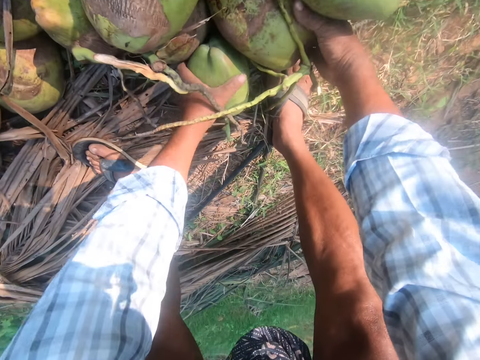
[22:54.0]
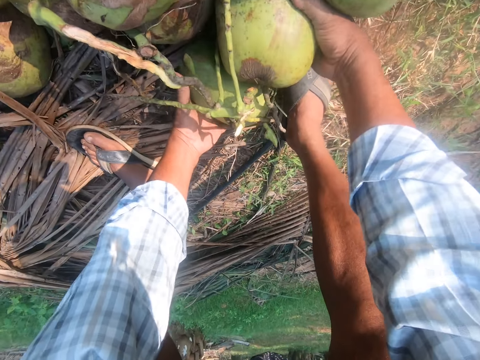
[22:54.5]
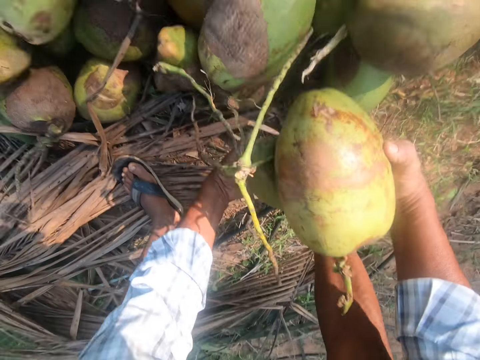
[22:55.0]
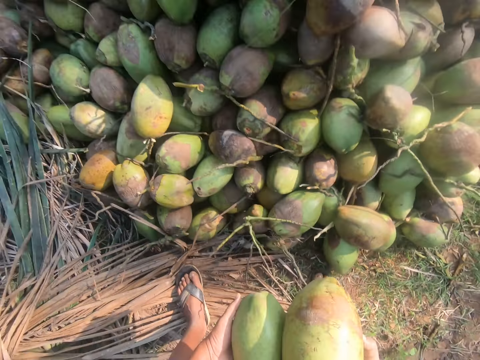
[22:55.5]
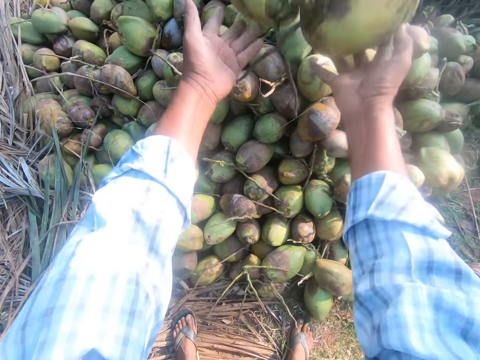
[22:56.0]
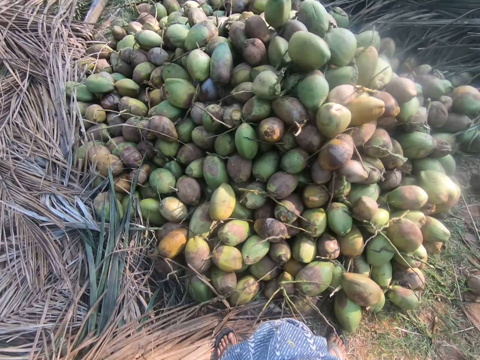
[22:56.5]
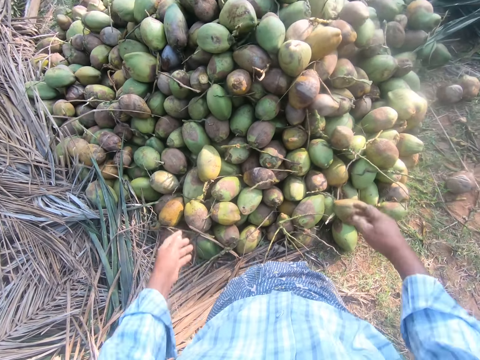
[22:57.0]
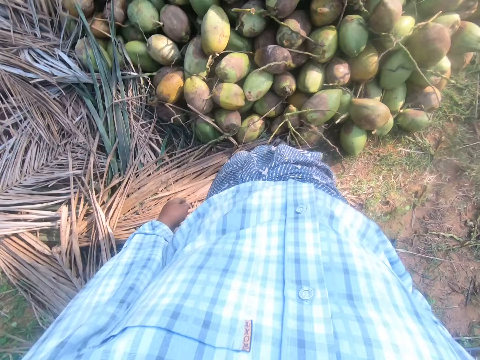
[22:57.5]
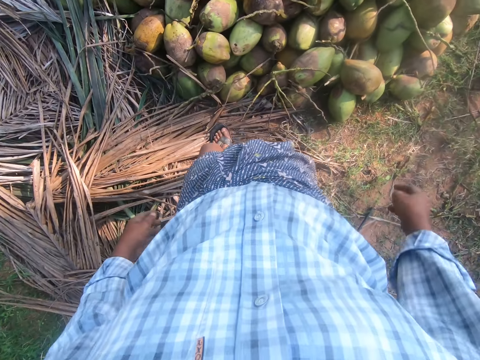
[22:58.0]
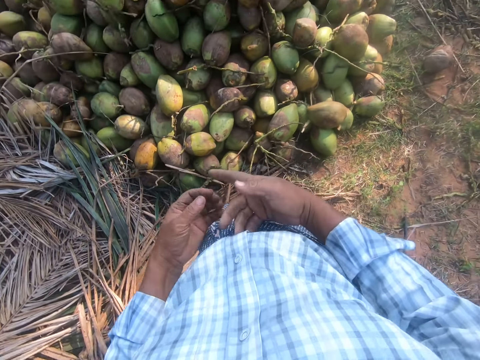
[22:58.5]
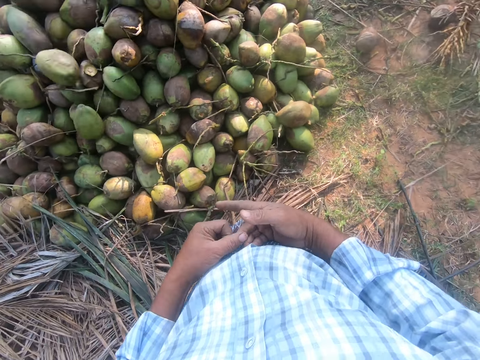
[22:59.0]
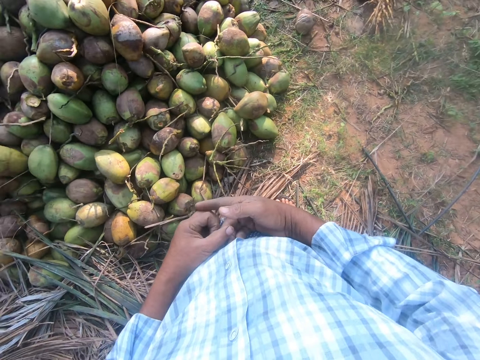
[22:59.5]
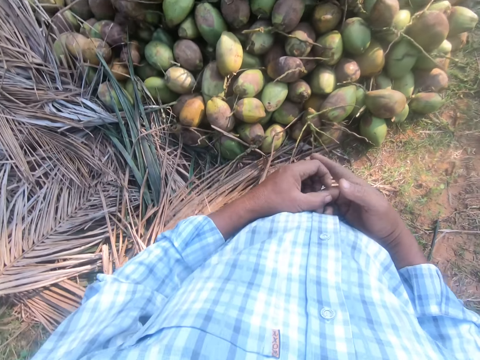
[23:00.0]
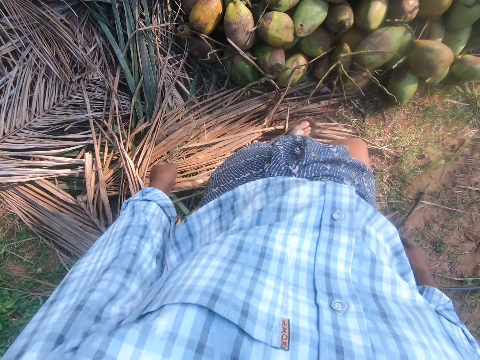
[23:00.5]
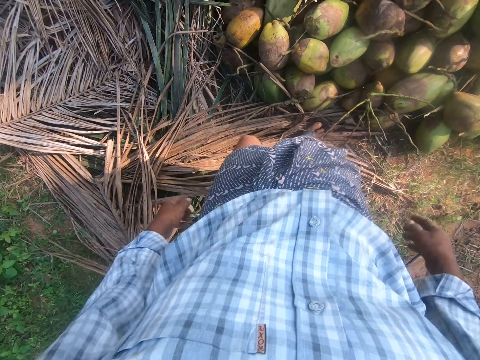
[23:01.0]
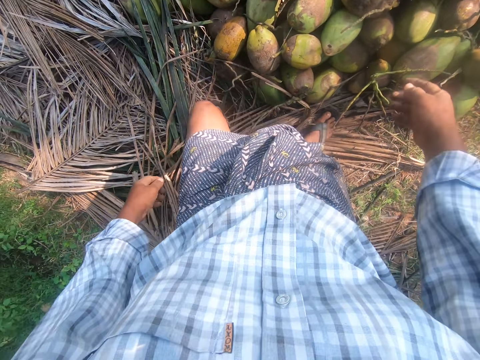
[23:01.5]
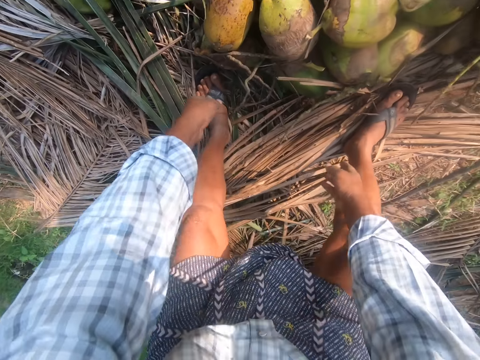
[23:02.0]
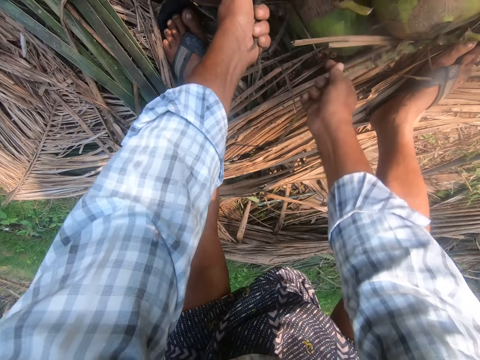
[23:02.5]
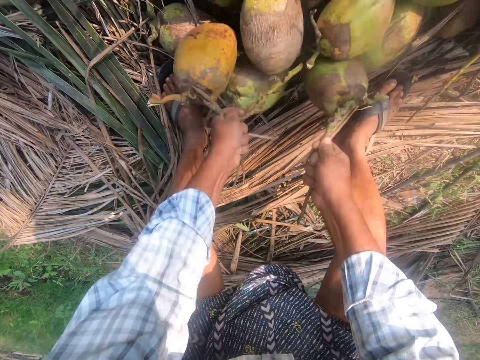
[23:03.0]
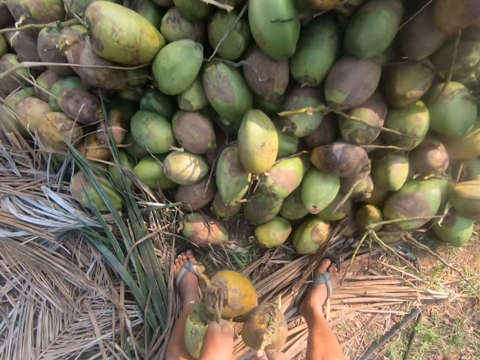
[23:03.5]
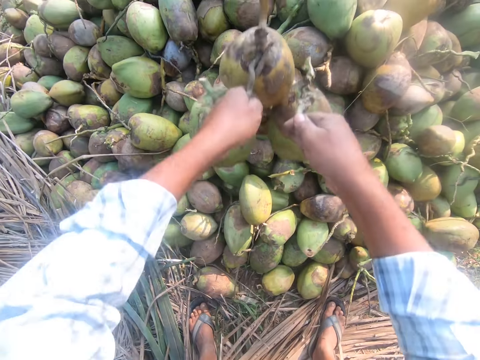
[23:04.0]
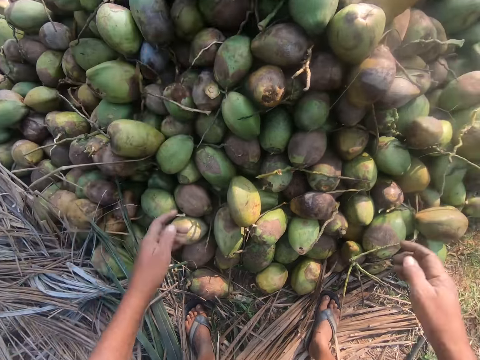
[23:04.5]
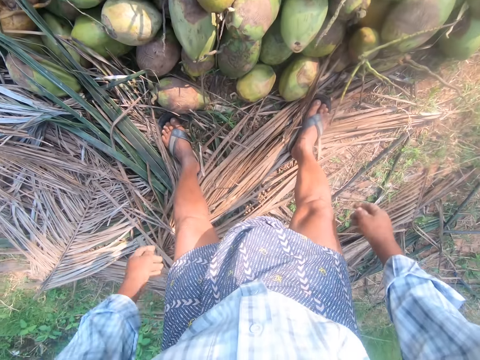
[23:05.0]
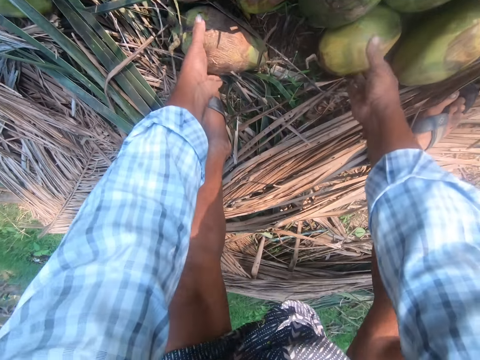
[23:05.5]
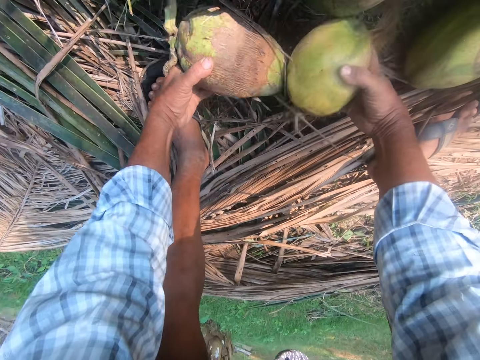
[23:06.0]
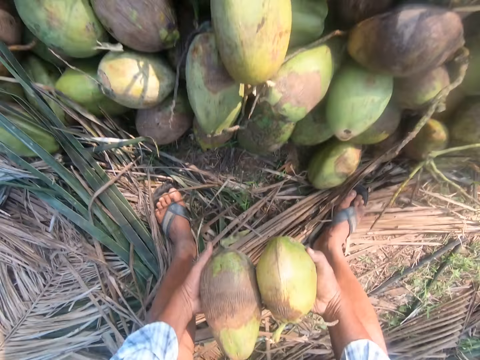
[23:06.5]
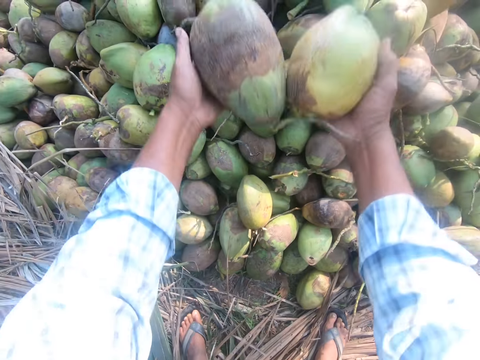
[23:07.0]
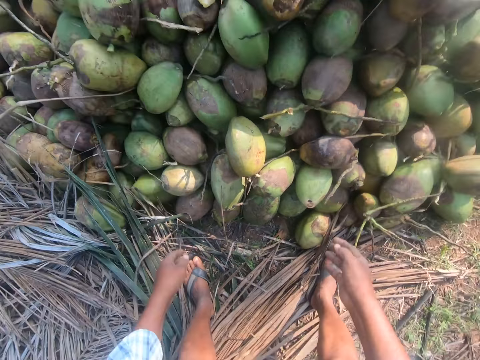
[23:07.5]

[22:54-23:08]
The camera wearer picks the coconuts. He throws the coconuts. He looks around. He steps forward. He looks around. He scratches his fingers. He steps forward. He picks the coconuts. He continues to move the coconuts. He throws the coconuts. He picks the coconuts. He throws the coconuts.

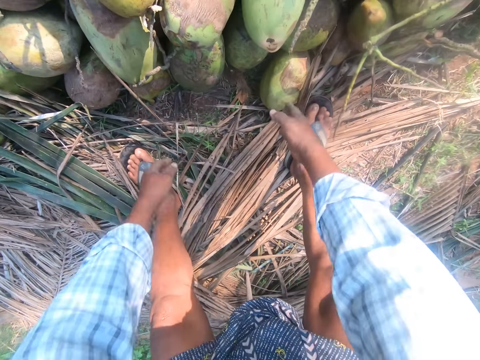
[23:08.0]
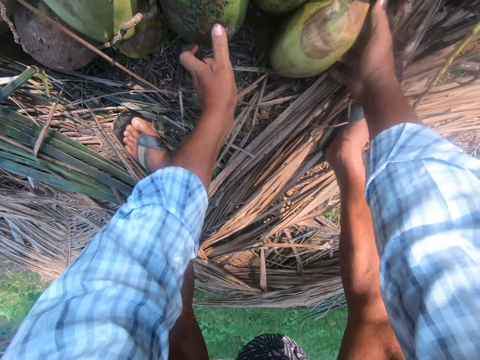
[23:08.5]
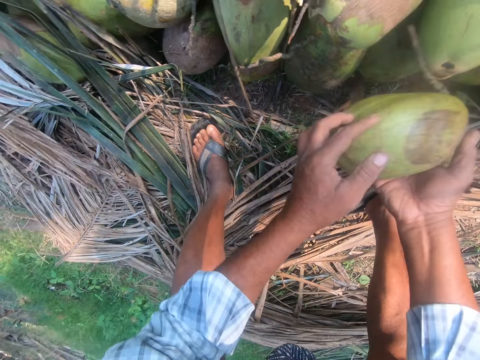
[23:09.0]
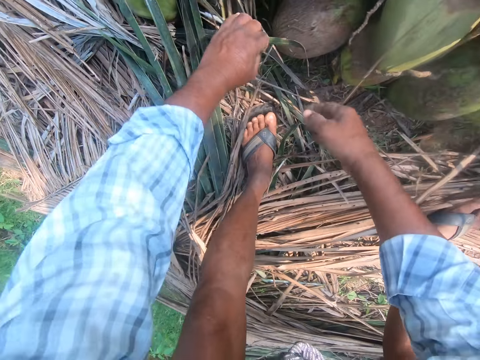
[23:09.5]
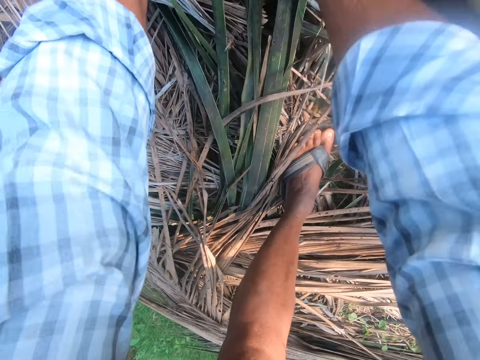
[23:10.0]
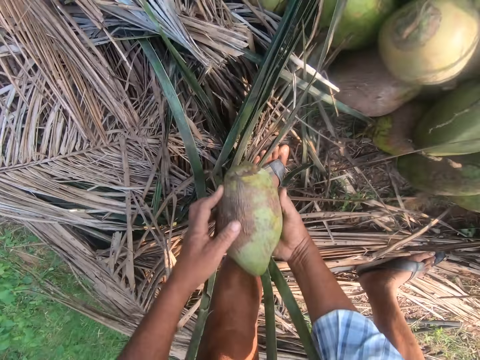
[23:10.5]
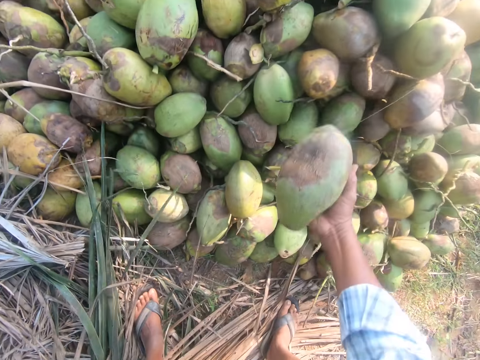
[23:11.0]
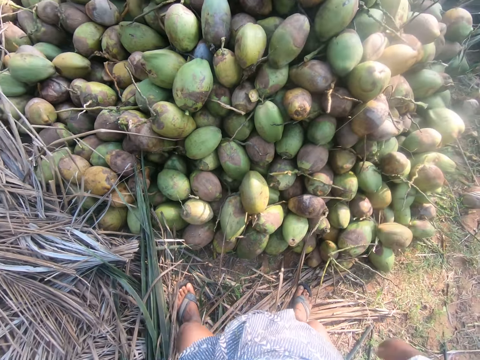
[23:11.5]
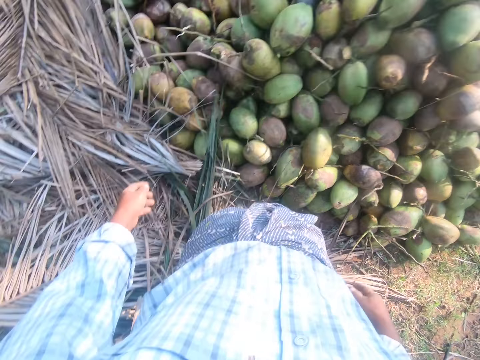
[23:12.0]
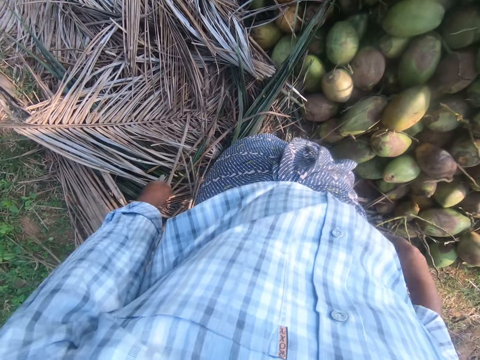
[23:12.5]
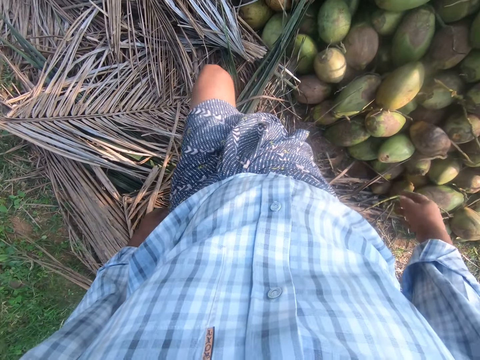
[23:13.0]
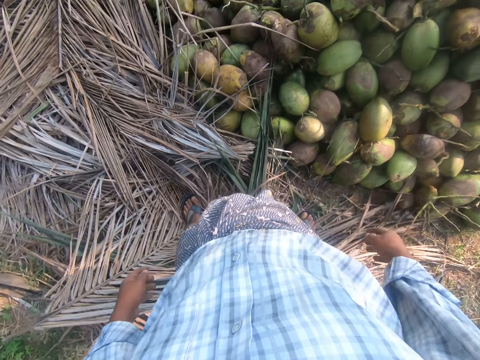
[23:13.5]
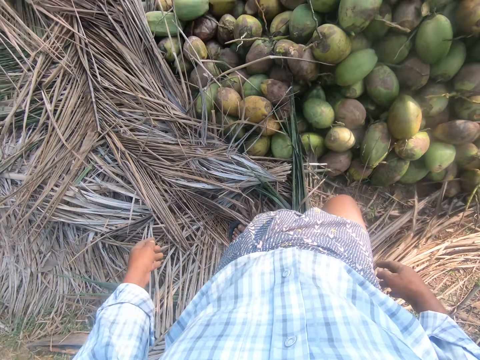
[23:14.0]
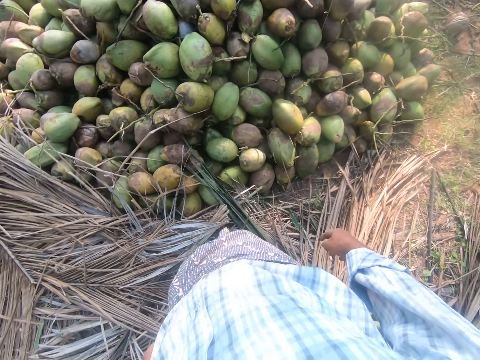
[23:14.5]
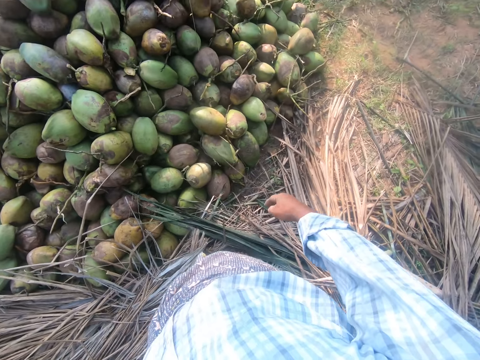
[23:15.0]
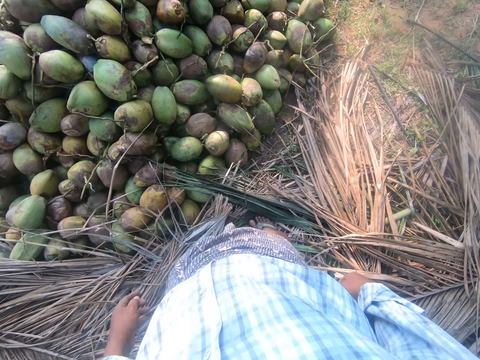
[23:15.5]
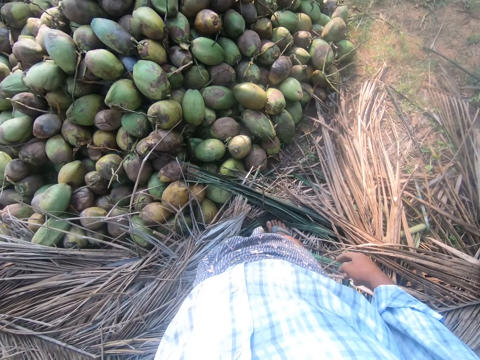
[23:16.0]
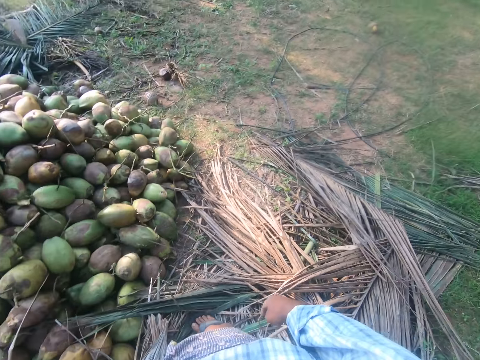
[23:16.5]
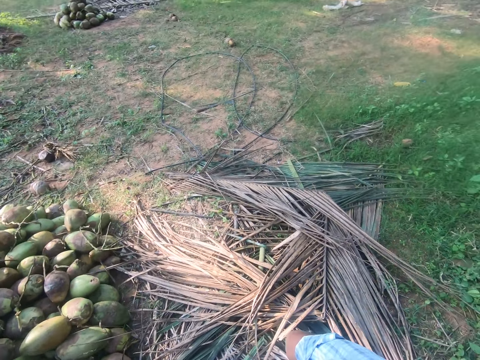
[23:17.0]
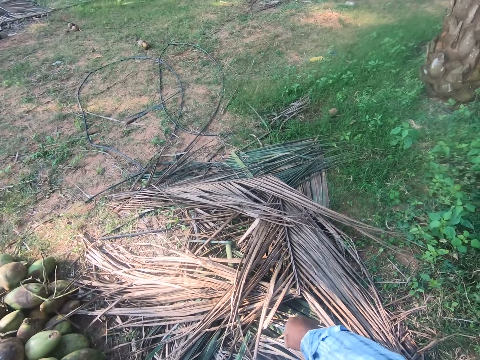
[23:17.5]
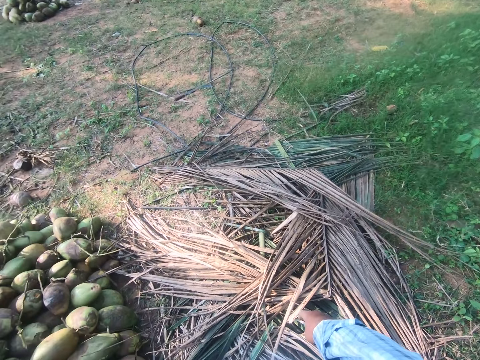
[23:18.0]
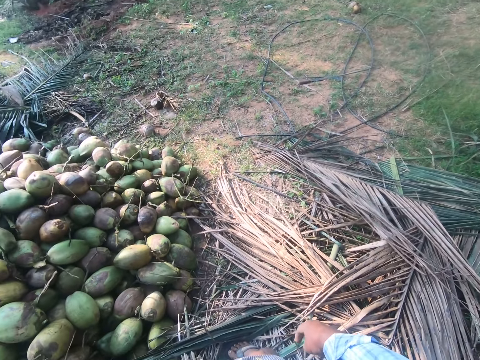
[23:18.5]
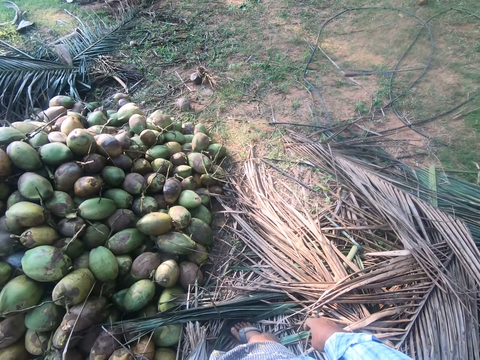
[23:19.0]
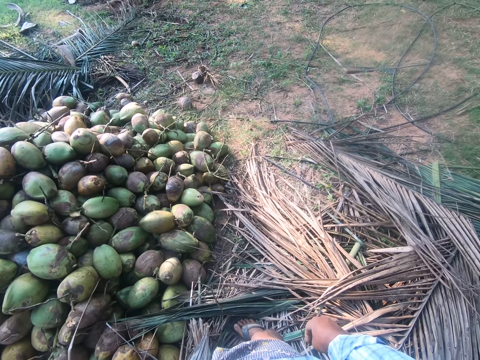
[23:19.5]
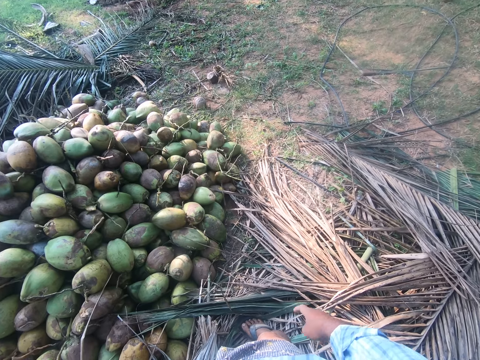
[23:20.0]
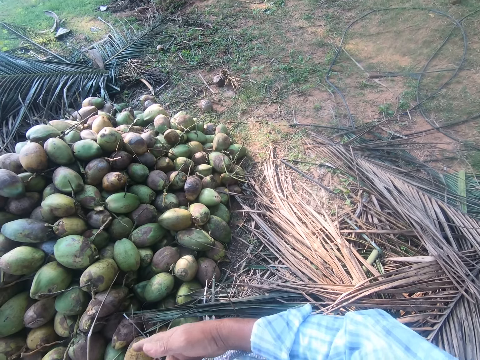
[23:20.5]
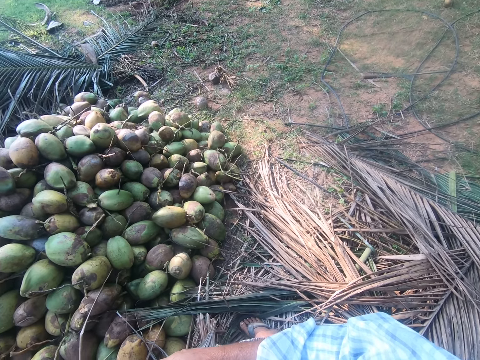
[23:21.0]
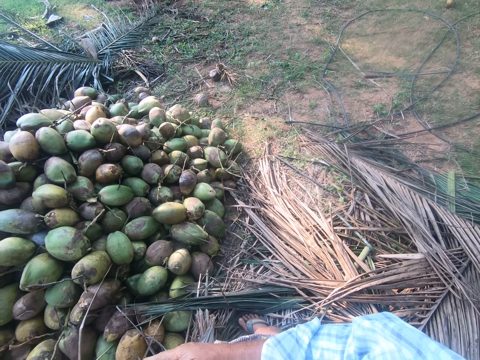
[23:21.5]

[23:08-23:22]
The camera wearer picks the coconuts. They throw the coconut. They pick the coconut. They throw the coconut. They move the leg. They look around. They move the hand and touch the hand.
